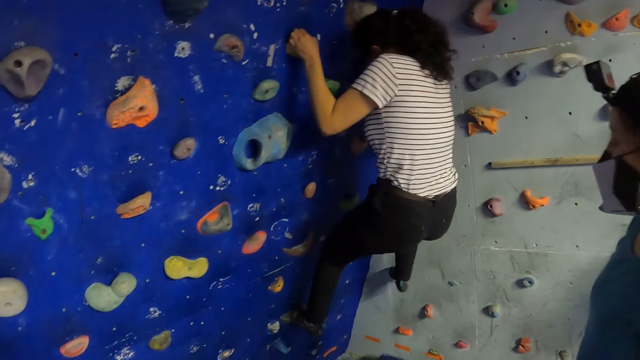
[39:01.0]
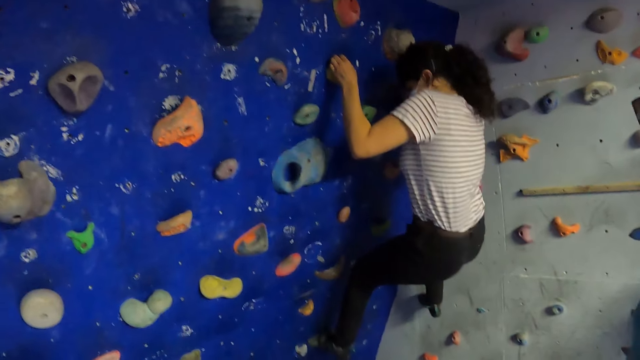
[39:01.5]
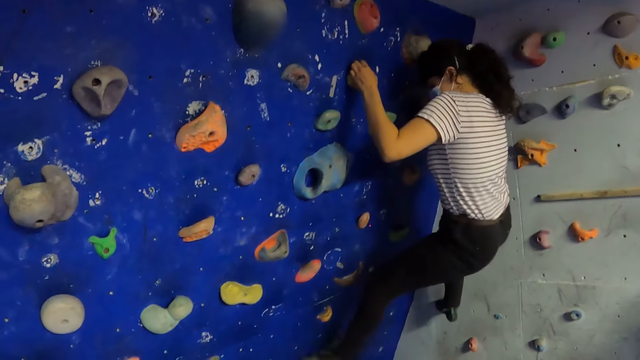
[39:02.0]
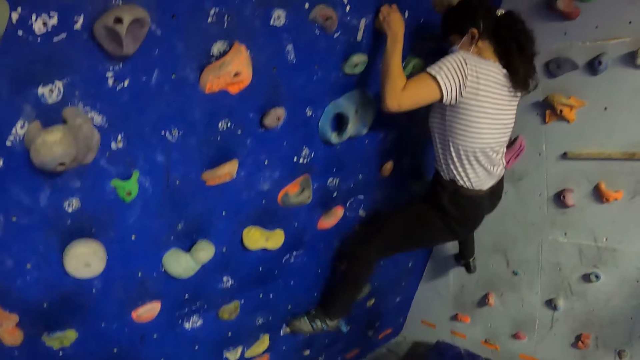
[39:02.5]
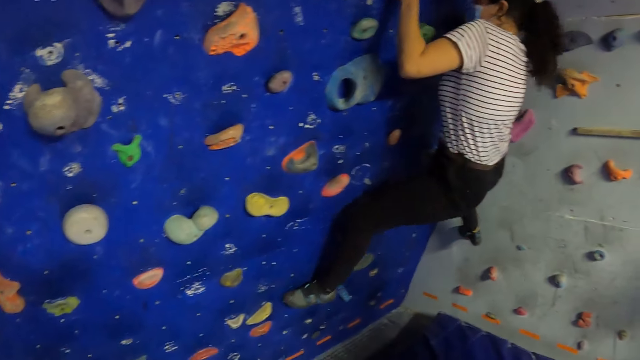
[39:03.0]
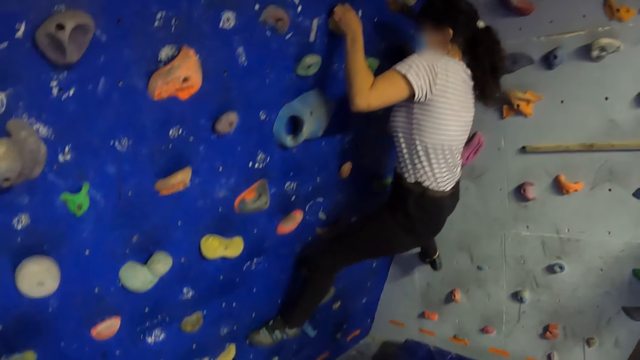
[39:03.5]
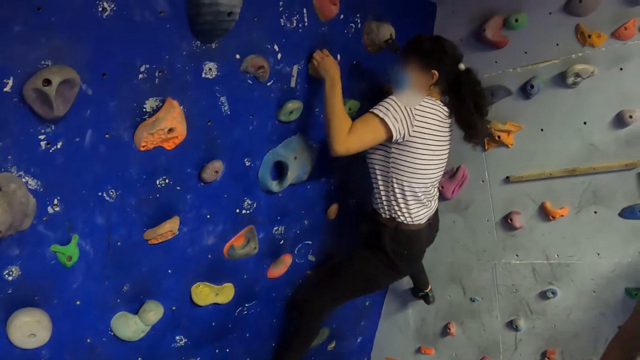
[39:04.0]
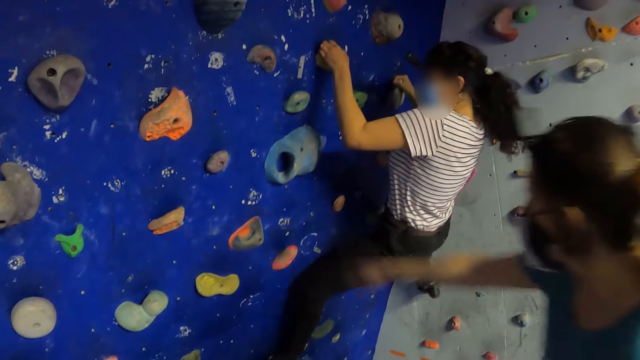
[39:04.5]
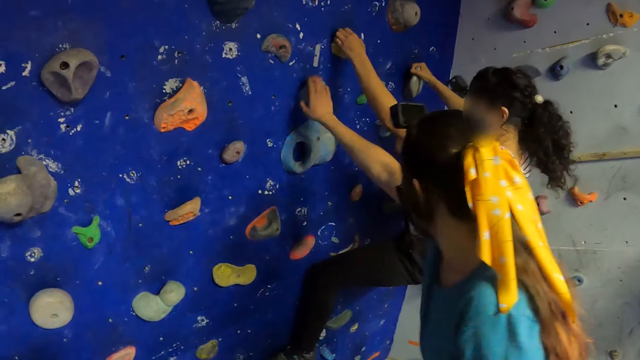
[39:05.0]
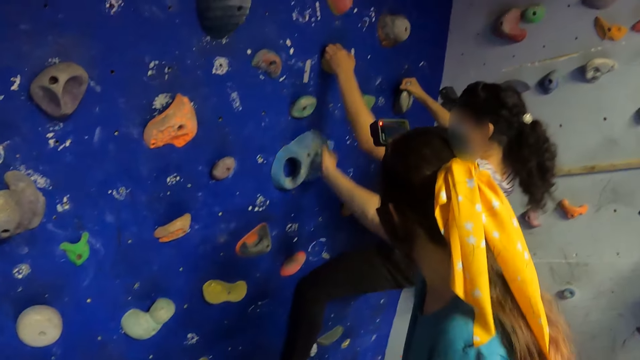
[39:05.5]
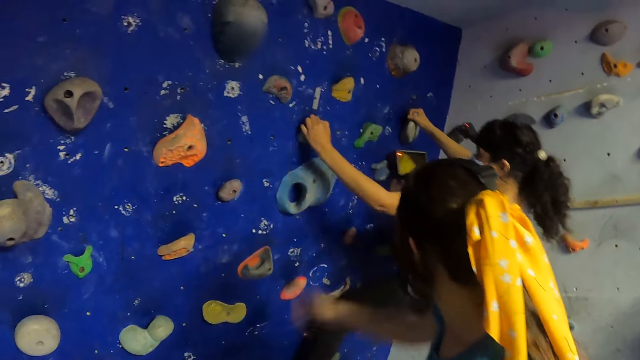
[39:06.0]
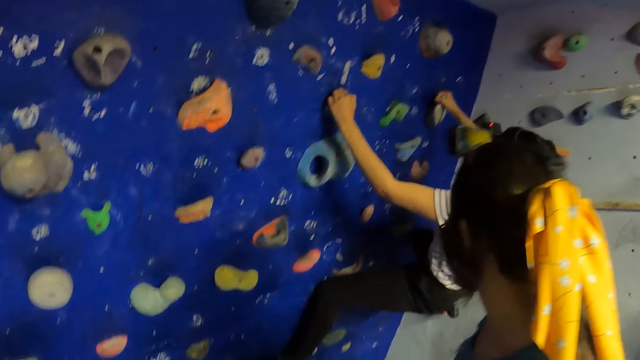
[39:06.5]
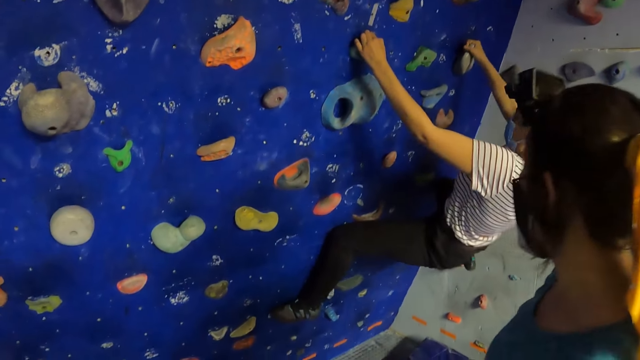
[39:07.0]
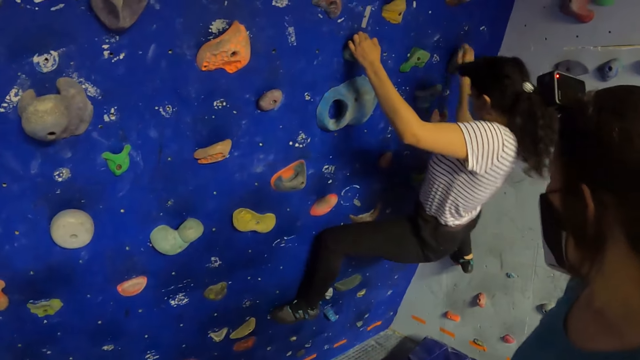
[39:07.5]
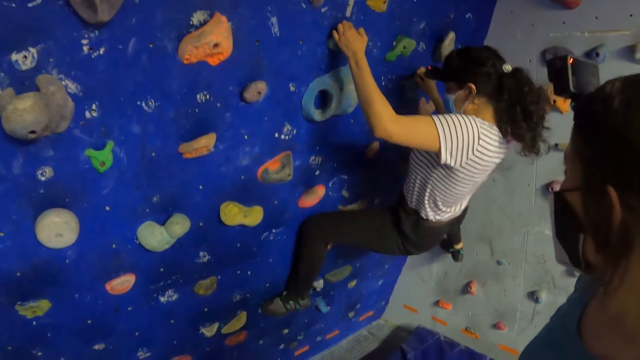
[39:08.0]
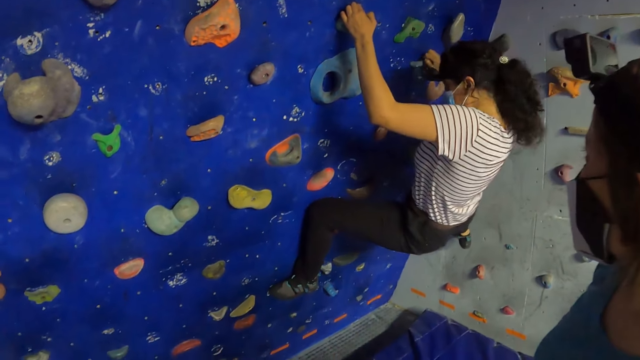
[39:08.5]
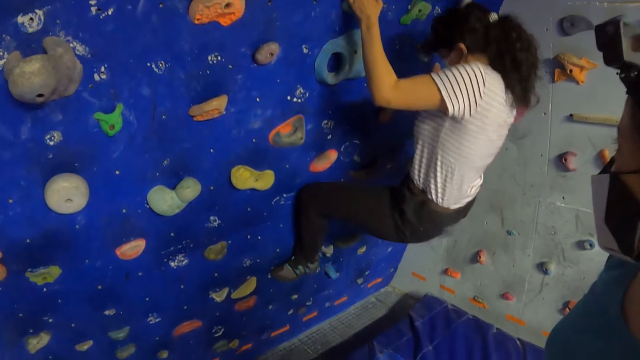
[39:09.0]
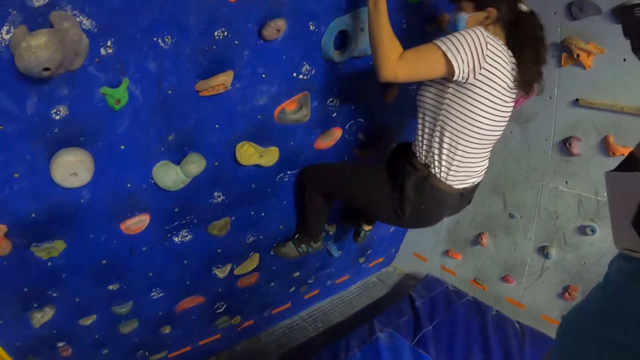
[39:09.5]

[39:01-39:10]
A woman stares at another woman. The other woman climbs the wall. The first woman raises the hand and touches a bouldering hold with her left hand. The other woman climbs the wall.

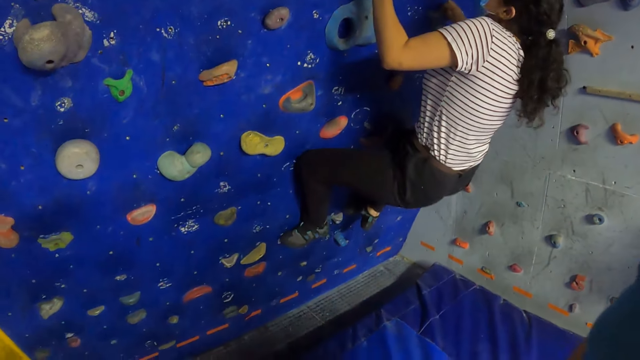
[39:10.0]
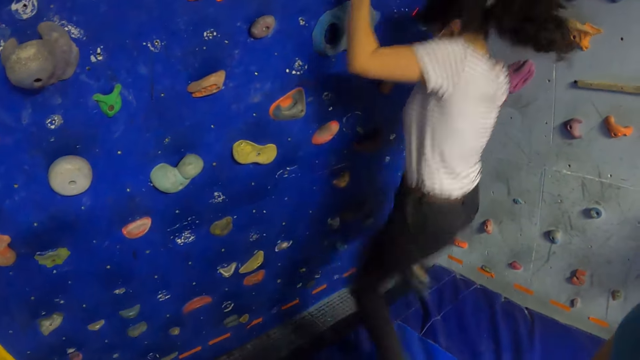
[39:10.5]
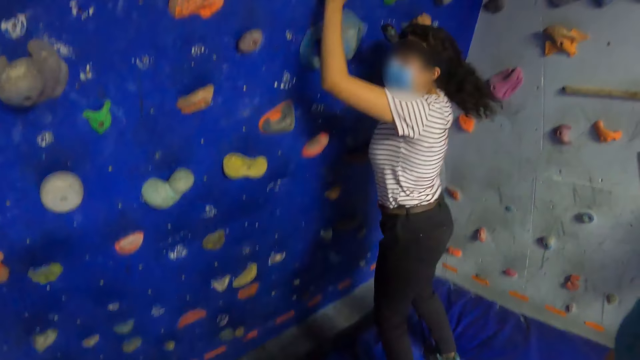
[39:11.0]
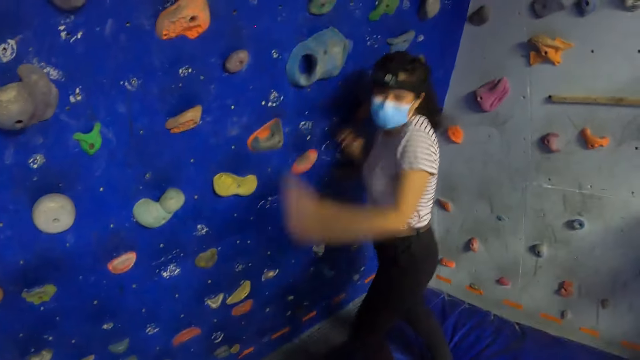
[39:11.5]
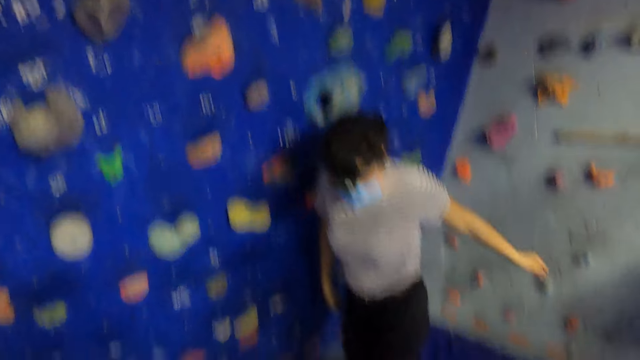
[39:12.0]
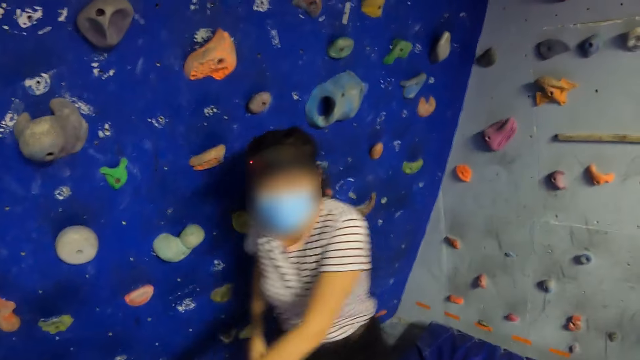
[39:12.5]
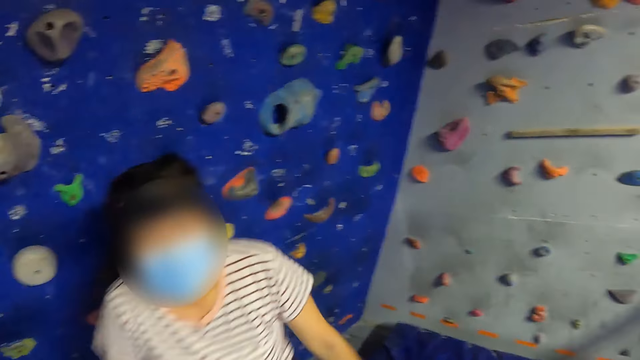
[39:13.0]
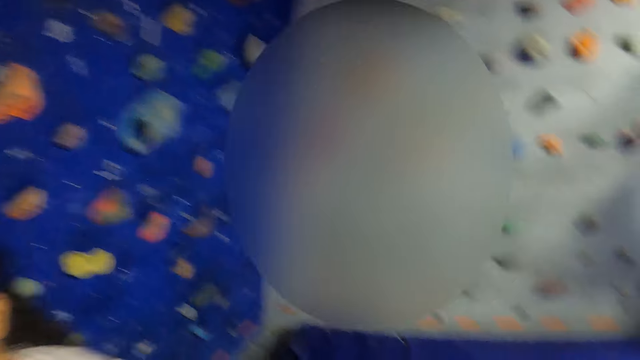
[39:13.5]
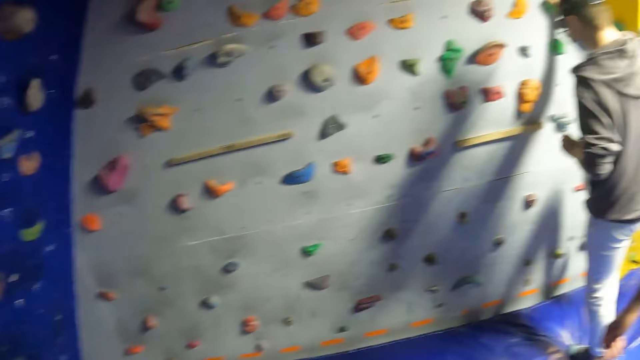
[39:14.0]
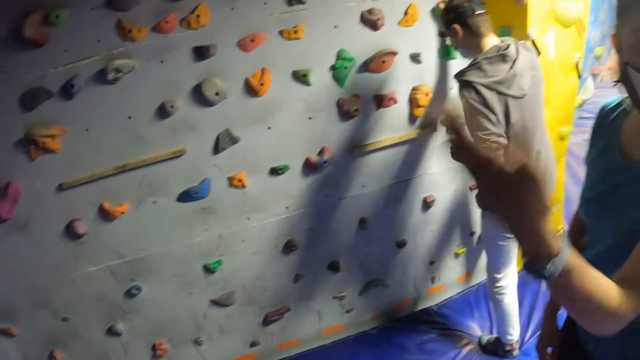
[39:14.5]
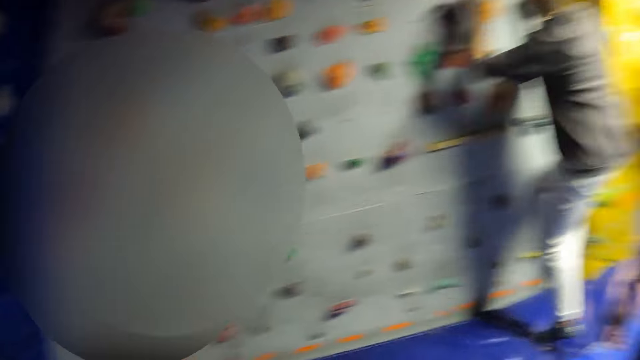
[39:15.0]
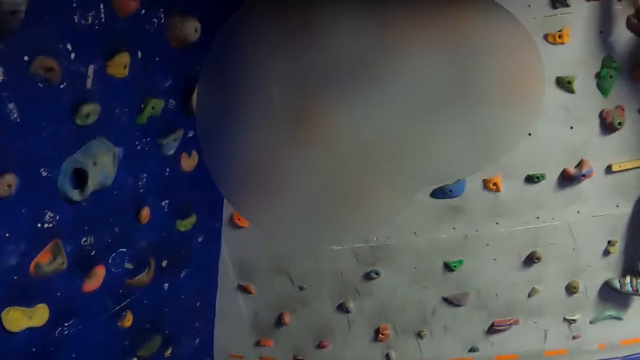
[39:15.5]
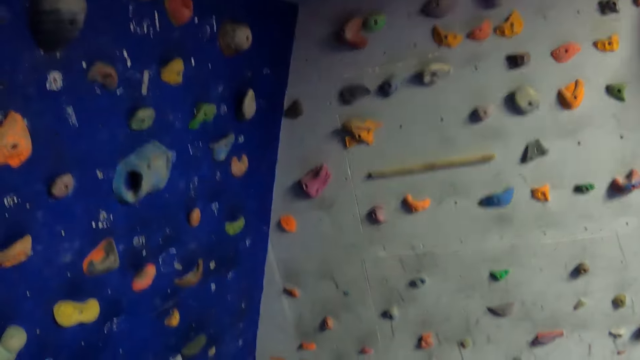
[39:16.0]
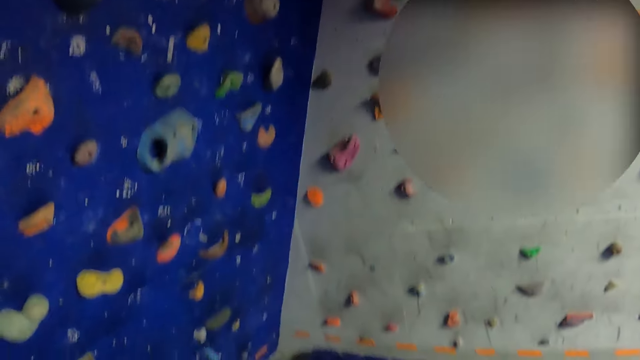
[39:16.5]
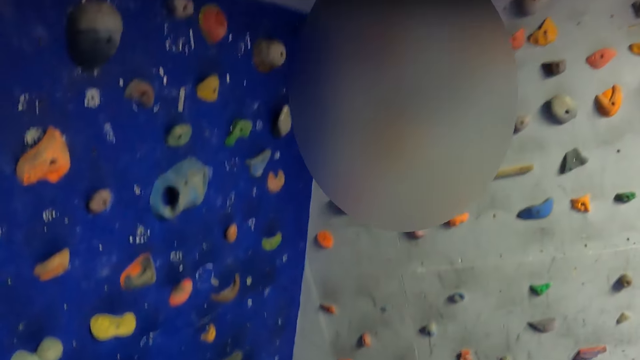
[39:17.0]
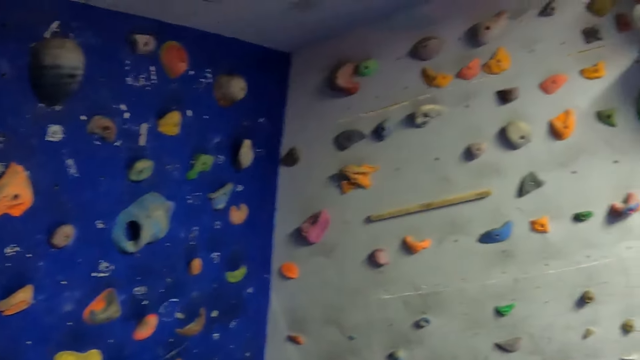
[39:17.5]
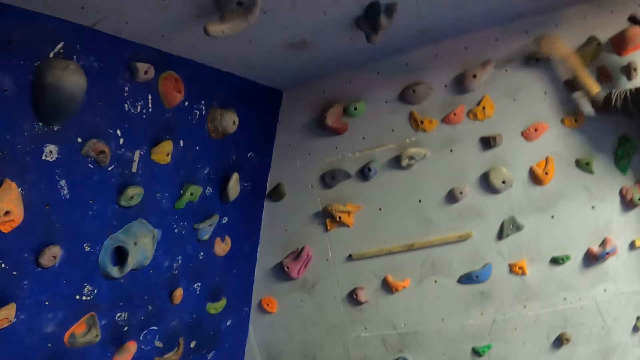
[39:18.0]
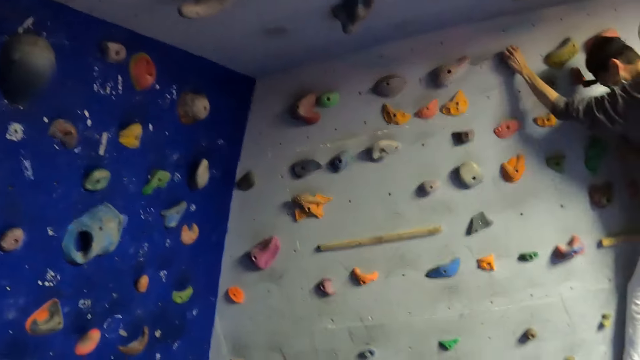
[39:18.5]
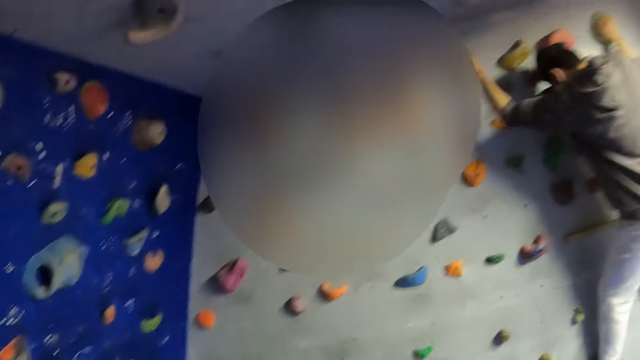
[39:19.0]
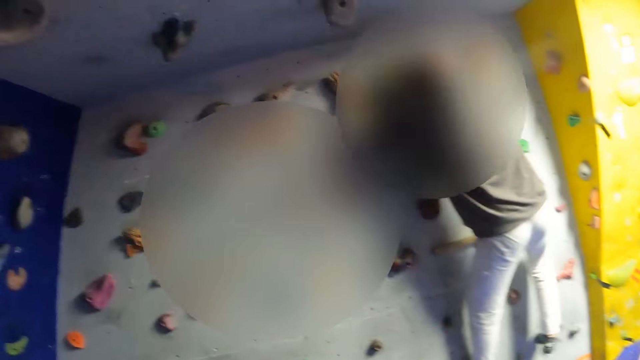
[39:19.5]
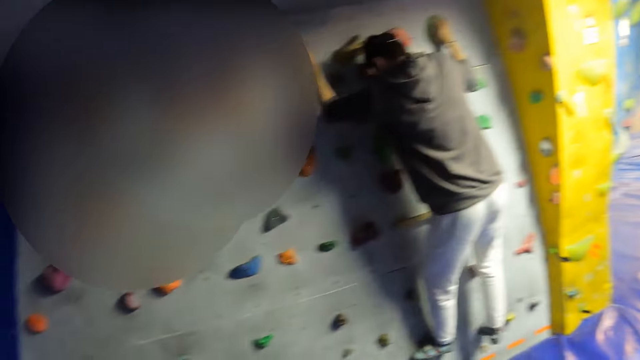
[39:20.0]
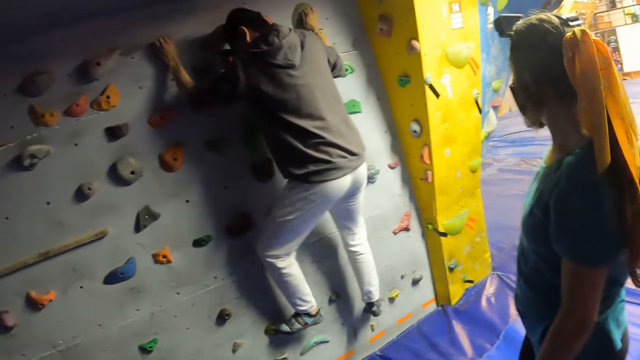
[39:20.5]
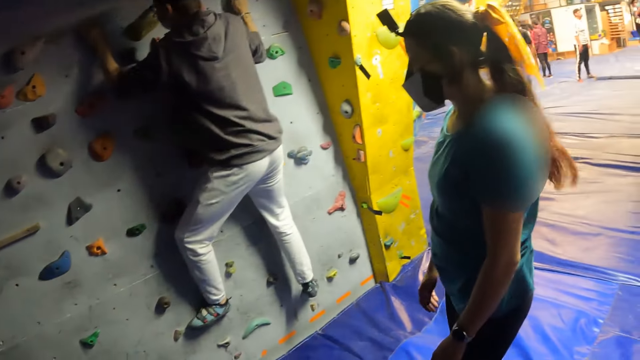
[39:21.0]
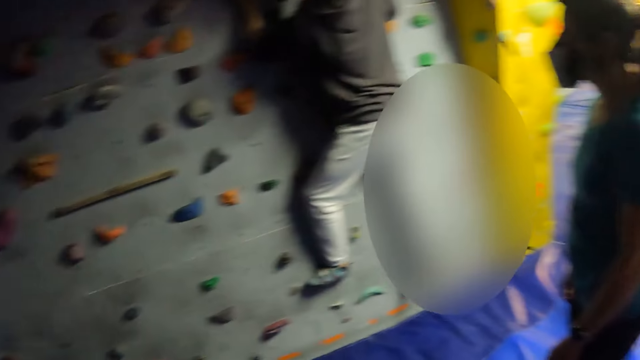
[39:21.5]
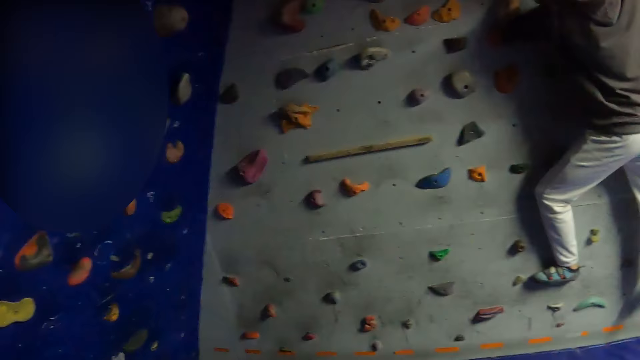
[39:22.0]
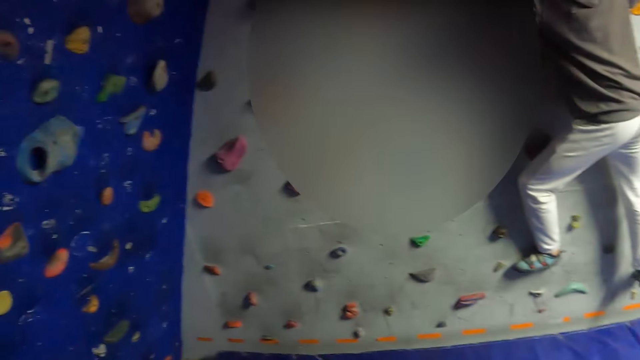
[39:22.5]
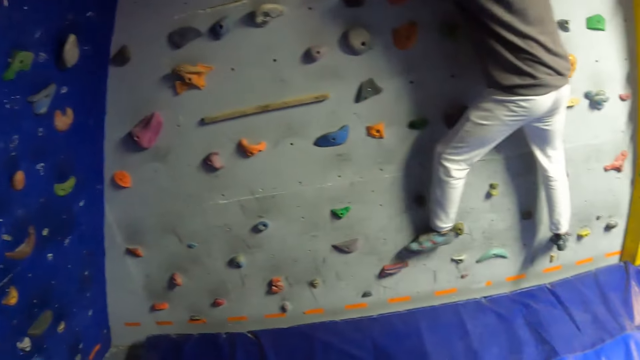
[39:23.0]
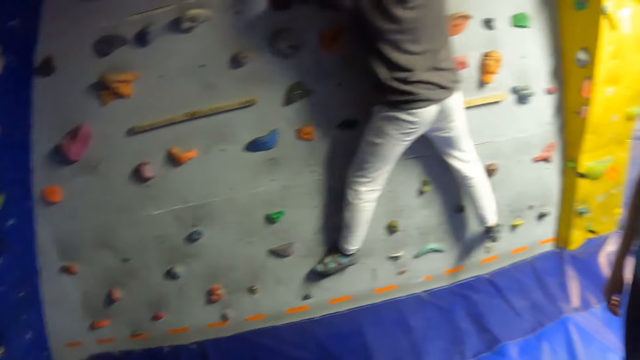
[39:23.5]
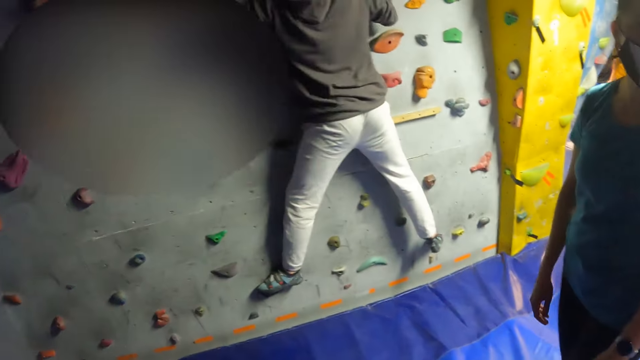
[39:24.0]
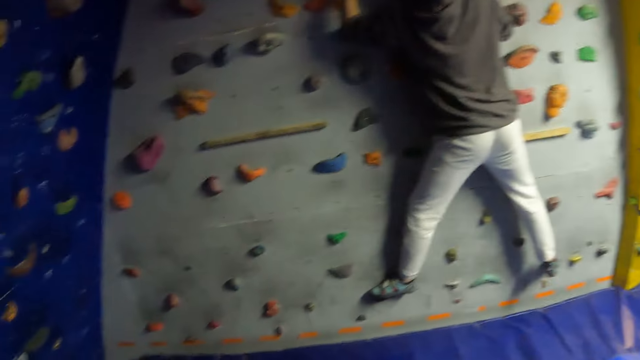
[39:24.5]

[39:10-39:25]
A woman jumps down from the bouldering wall. The woman walks around. A man climbs on the bouldering wall. Another woman gestures with her left hand. The other woman raises the hand. The other woman stares at the man. The man climbs the wall.
